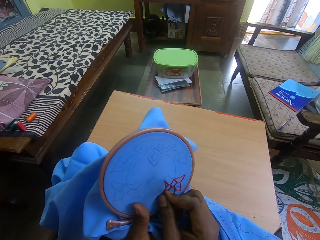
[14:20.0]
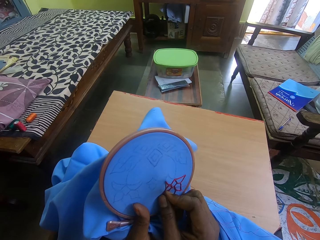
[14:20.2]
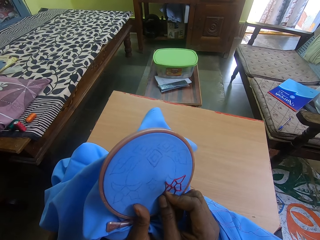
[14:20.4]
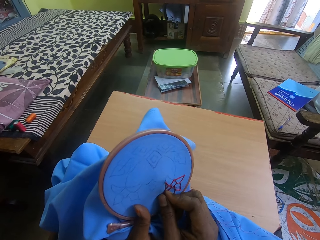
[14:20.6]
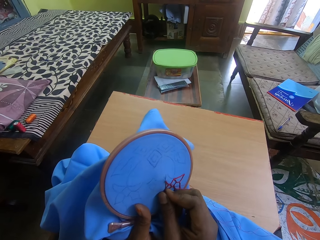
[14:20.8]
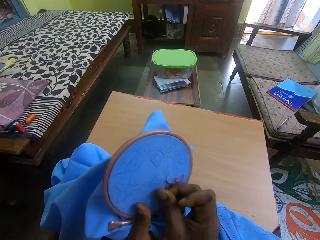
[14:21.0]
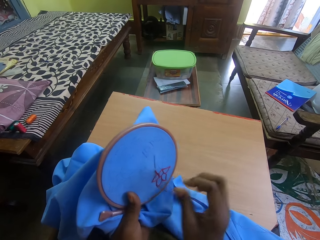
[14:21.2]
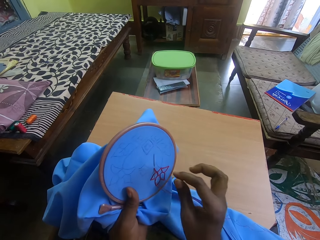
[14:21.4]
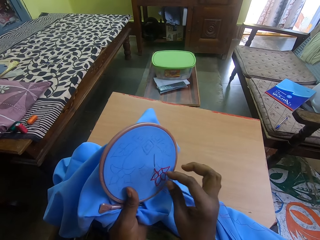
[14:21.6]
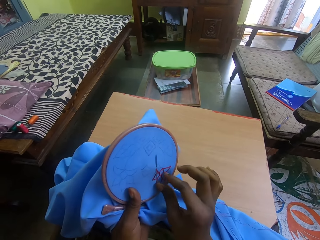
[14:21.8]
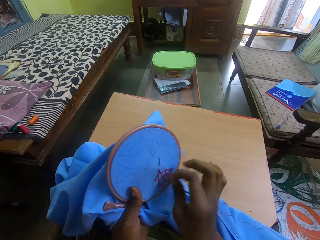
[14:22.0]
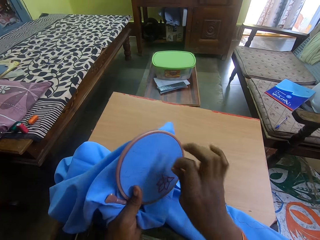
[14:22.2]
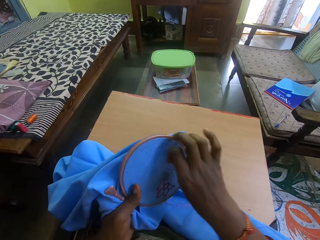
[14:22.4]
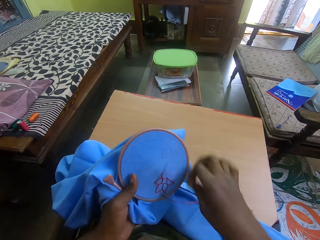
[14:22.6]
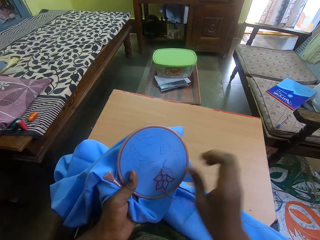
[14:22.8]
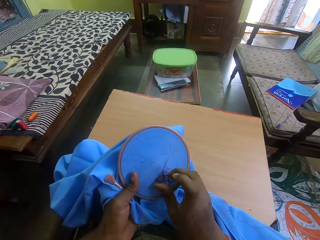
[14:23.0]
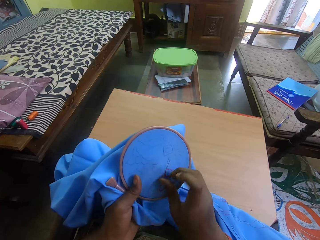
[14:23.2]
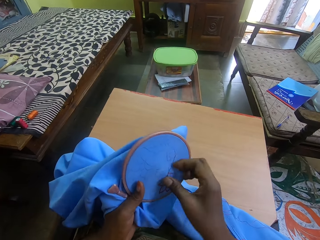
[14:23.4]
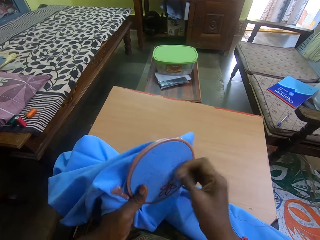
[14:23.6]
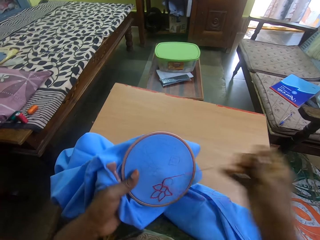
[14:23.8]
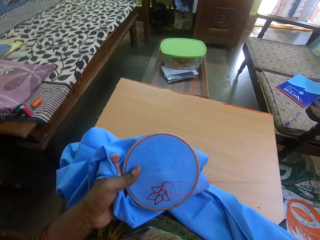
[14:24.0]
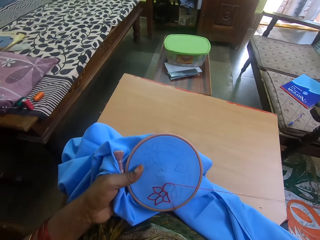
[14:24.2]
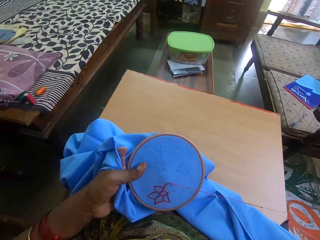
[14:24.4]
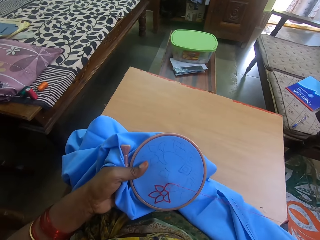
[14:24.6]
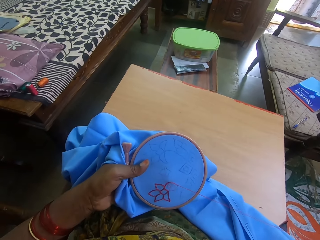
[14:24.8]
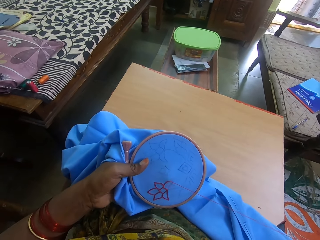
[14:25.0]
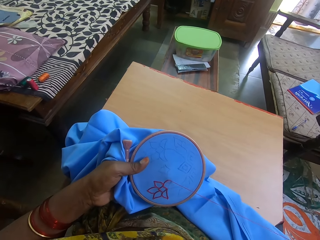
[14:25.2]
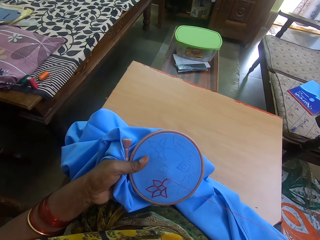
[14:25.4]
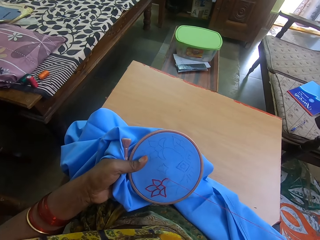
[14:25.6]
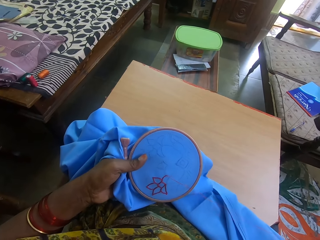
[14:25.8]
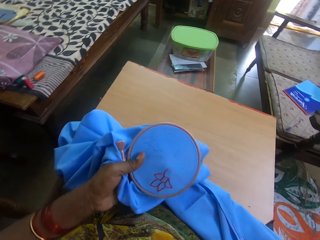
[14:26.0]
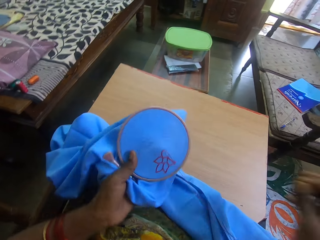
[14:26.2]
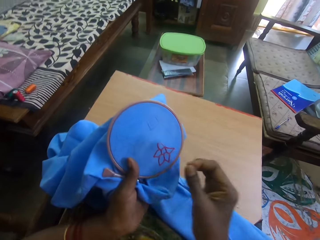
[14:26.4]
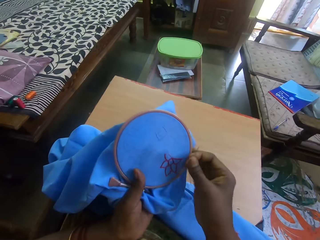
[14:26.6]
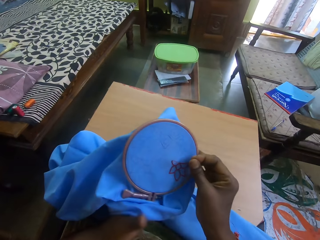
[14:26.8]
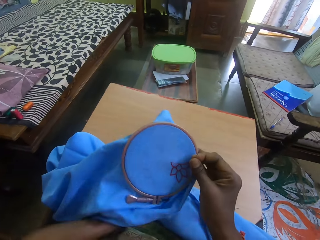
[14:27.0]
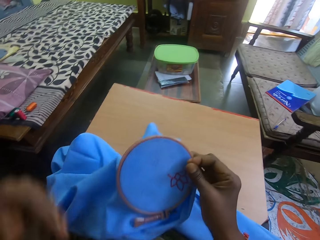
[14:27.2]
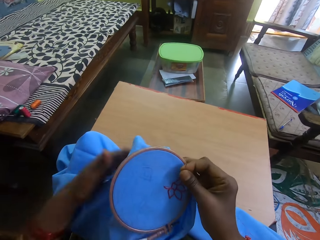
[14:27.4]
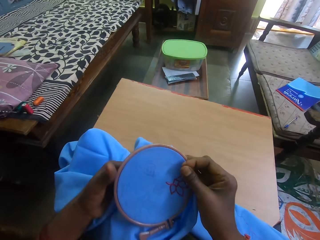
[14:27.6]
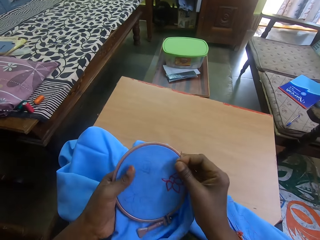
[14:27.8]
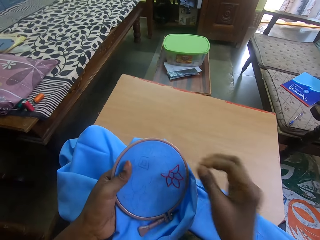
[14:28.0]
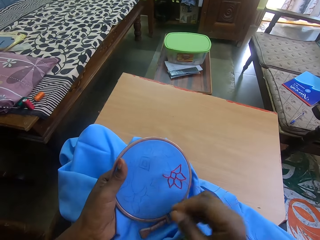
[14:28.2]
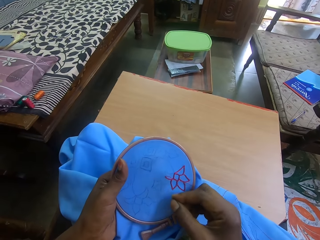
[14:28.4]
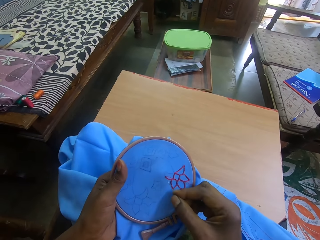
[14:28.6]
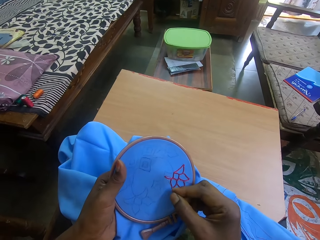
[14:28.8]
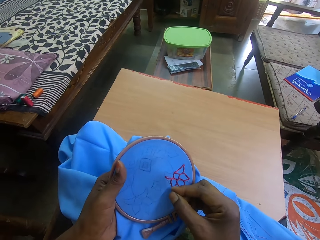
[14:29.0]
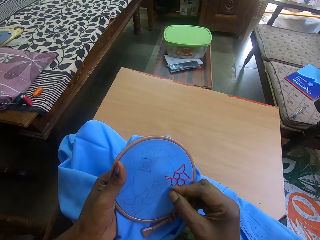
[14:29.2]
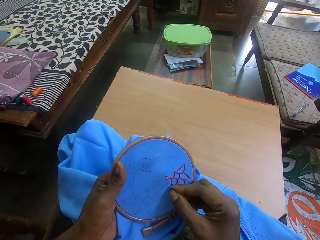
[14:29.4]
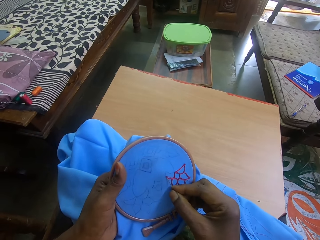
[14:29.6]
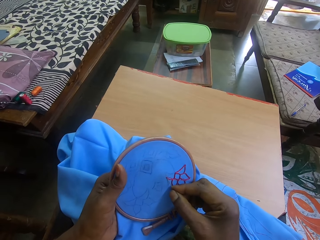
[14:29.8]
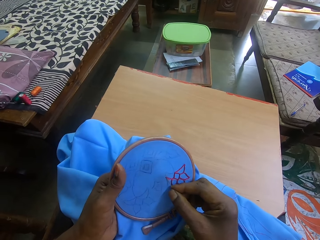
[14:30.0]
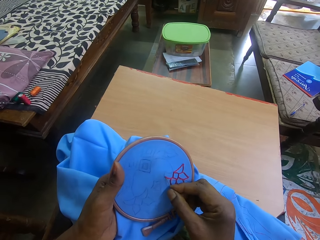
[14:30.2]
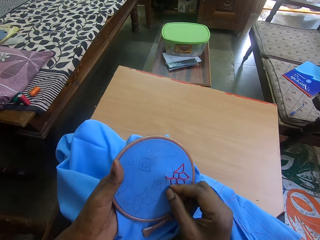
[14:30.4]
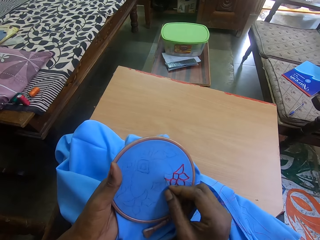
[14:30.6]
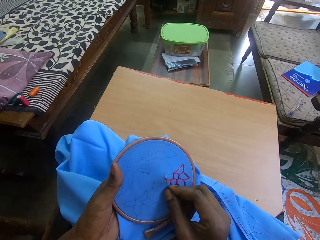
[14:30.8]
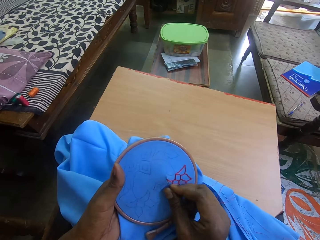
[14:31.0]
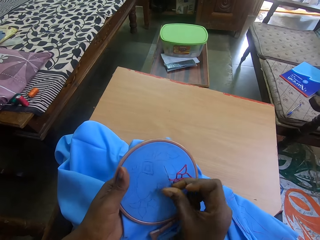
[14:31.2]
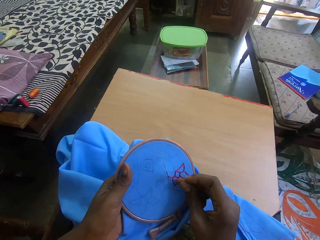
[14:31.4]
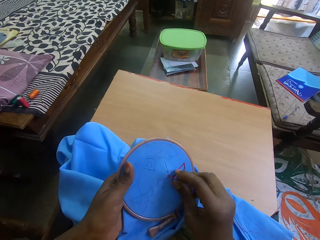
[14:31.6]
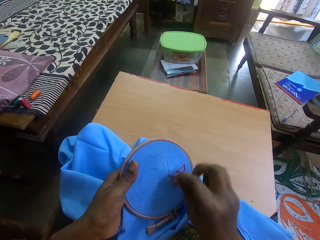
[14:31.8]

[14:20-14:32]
The camera wearer adjusts the cloth. They sew the cloth using the sewing needle.

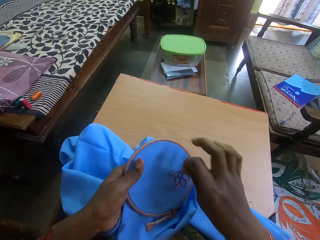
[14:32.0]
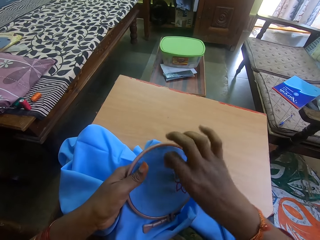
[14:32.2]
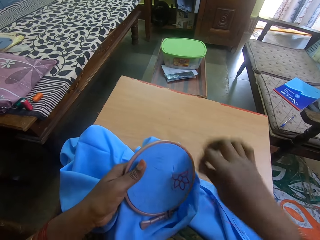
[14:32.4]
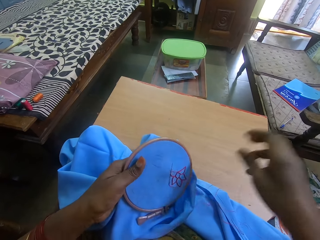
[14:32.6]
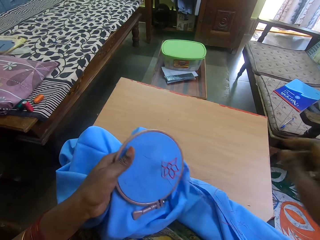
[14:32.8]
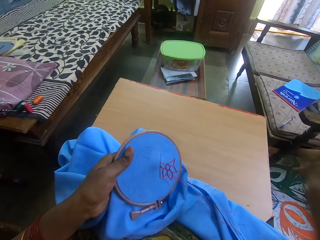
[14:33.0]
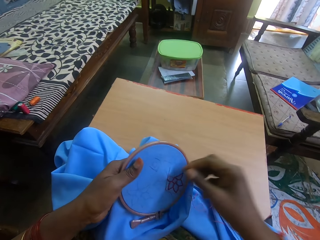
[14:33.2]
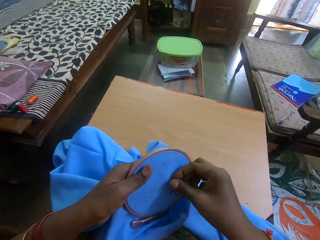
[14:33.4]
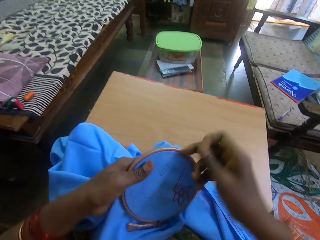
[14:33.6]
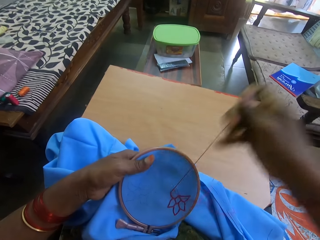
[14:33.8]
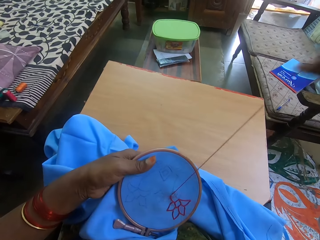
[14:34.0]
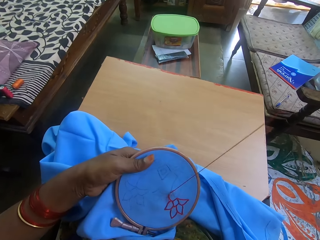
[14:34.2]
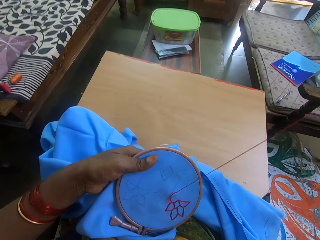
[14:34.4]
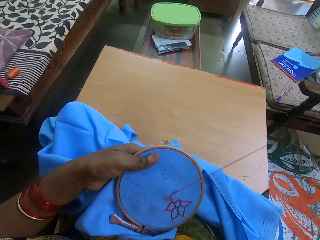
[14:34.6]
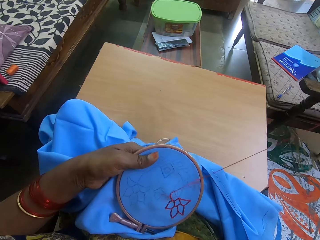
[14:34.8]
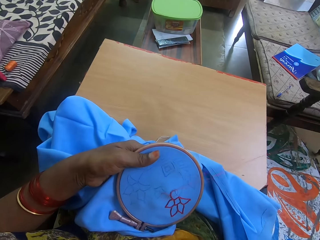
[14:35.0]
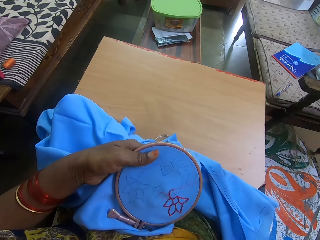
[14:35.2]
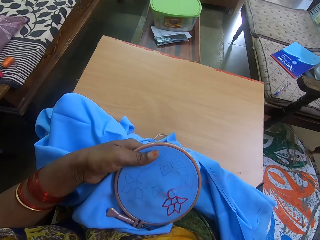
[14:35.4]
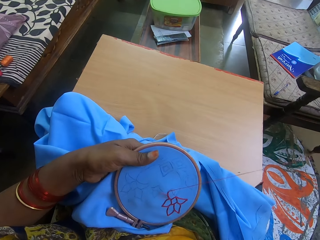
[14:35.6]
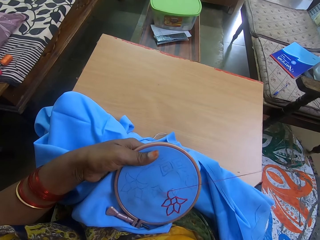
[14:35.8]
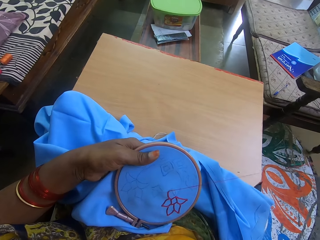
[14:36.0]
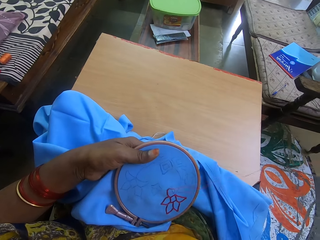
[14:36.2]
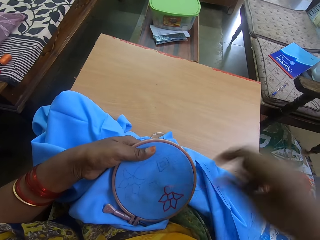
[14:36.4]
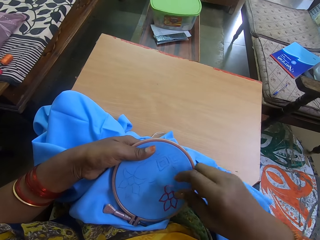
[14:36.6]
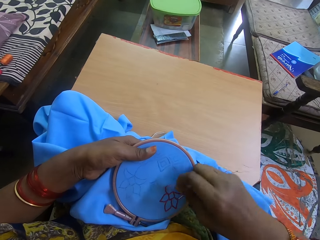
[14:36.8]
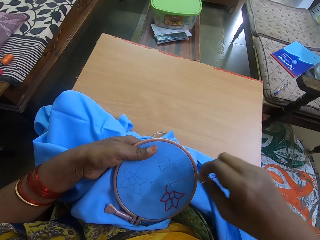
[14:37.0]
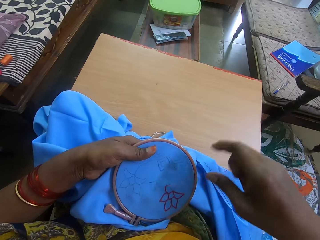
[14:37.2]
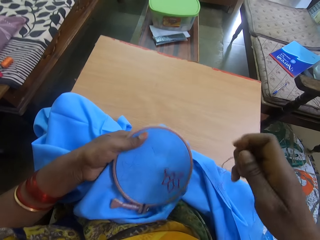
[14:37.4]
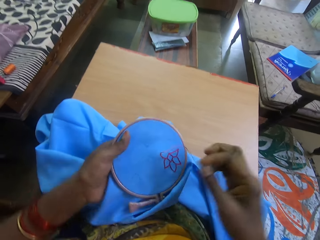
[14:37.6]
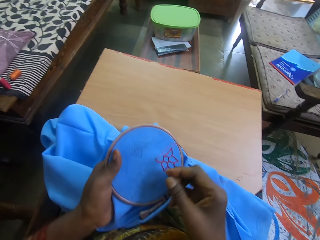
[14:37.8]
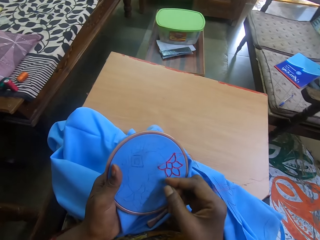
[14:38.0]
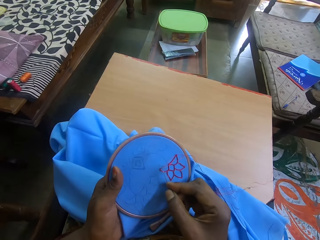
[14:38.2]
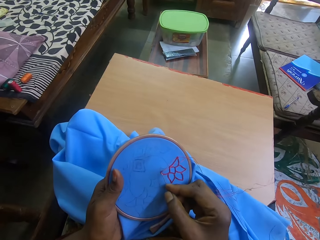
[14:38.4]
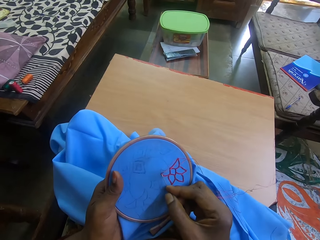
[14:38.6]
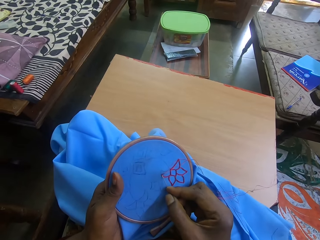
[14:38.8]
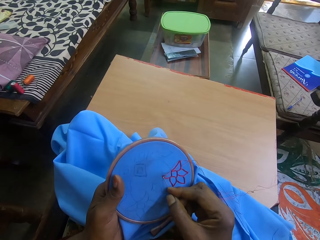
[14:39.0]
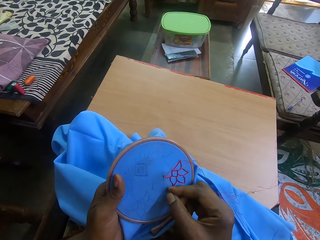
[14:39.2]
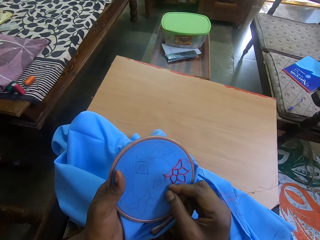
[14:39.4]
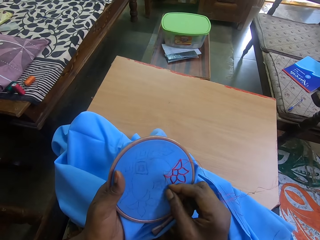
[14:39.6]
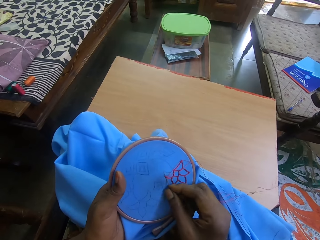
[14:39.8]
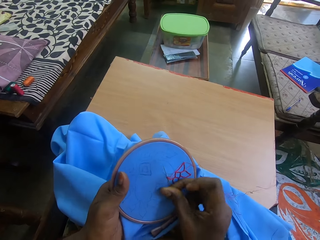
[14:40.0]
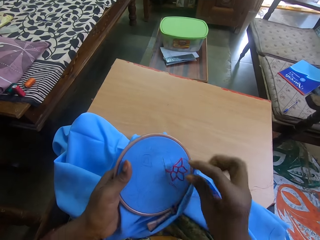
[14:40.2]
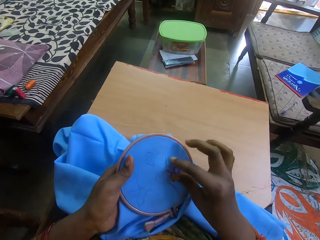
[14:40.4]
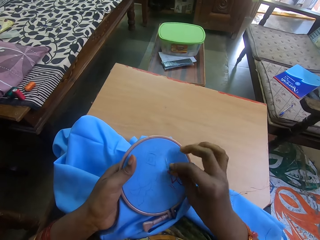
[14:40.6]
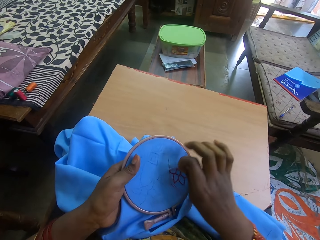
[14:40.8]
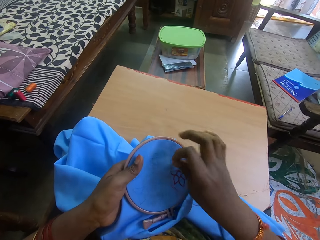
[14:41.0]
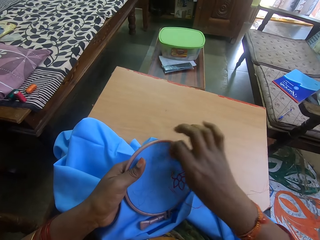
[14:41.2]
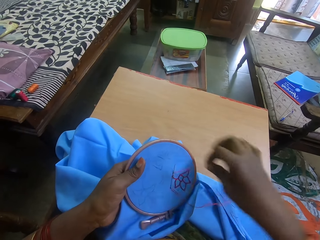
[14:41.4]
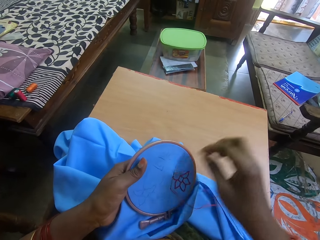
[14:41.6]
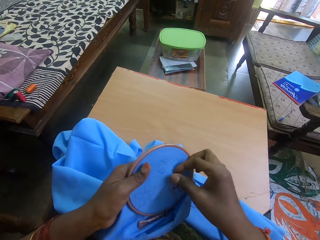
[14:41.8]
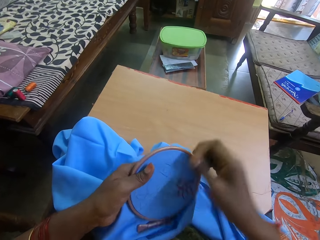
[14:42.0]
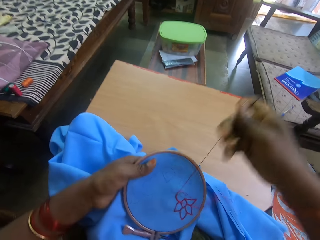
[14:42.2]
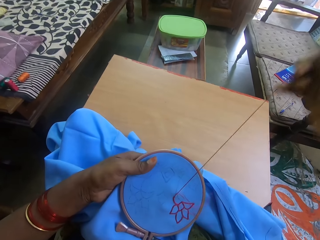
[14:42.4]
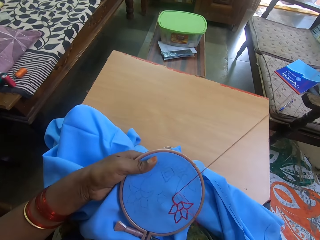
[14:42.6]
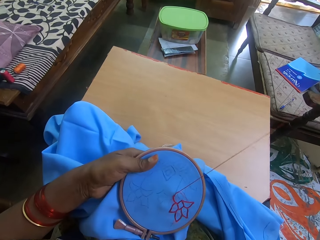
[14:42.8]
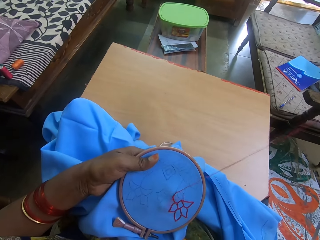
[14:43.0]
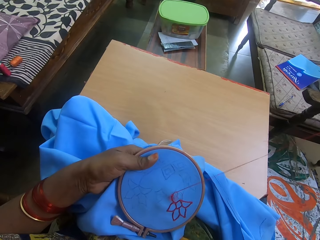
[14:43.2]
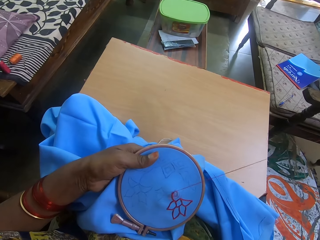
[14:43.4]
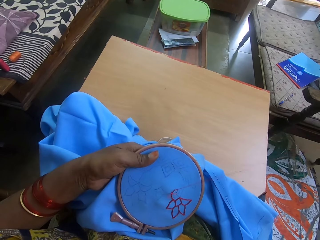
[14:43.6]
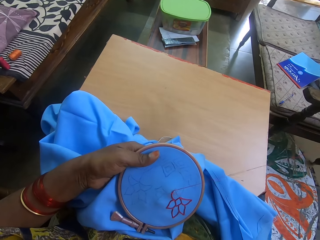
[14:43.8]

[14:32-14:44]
The camera wearer straightens the yarn. They pull thread from the cloth. They sew the cloth using the sewing needle.
